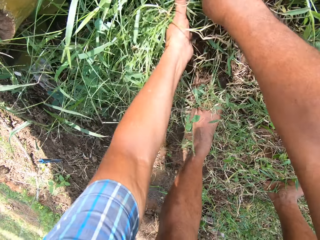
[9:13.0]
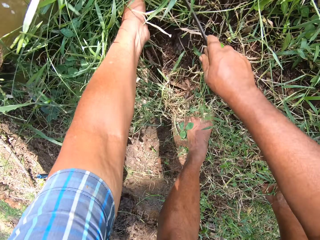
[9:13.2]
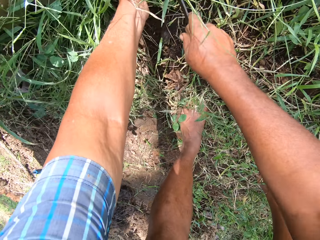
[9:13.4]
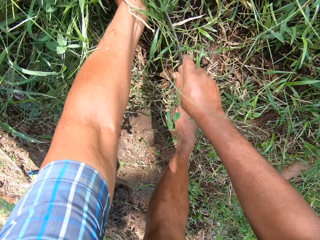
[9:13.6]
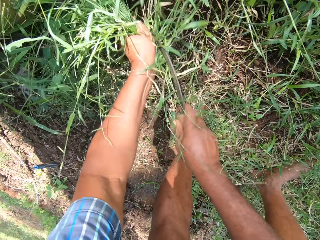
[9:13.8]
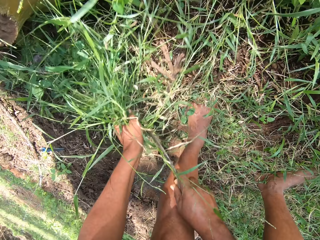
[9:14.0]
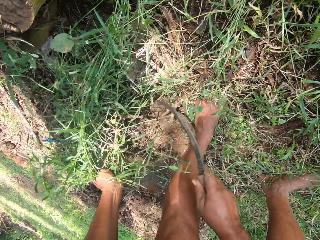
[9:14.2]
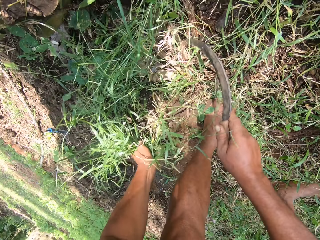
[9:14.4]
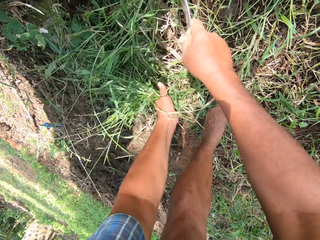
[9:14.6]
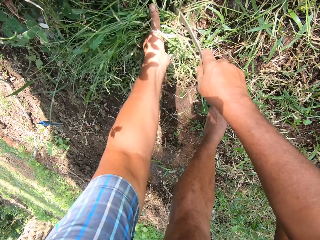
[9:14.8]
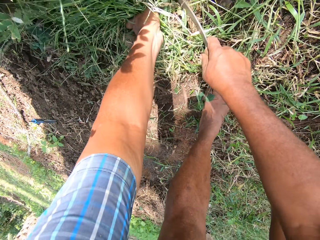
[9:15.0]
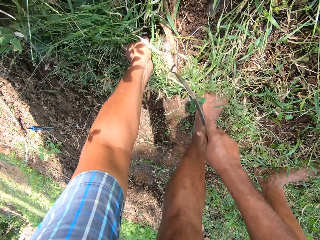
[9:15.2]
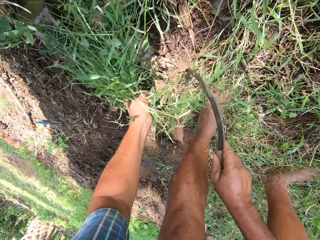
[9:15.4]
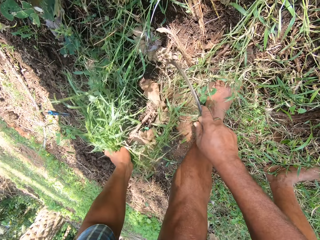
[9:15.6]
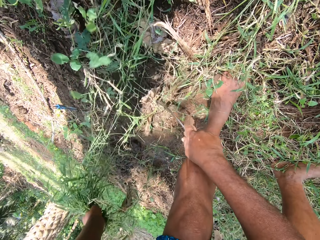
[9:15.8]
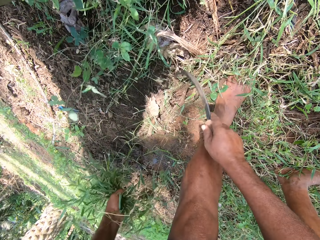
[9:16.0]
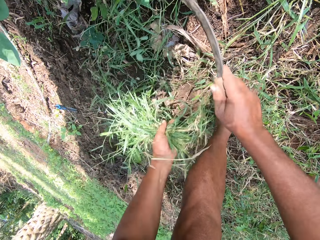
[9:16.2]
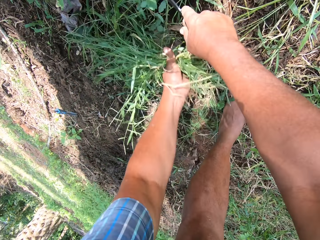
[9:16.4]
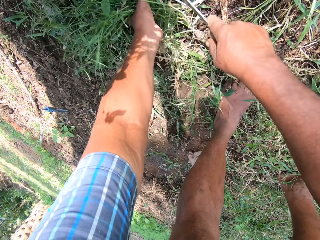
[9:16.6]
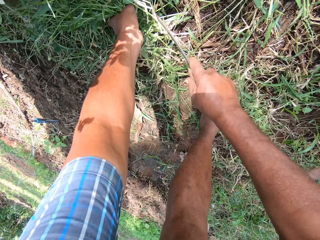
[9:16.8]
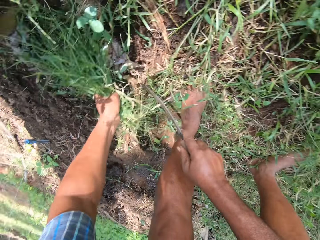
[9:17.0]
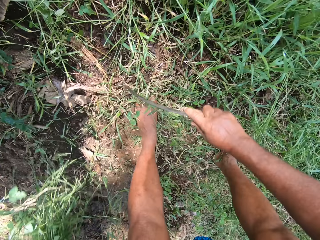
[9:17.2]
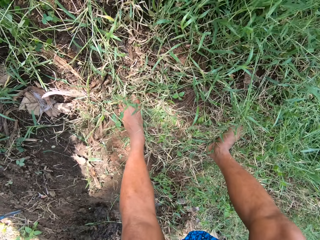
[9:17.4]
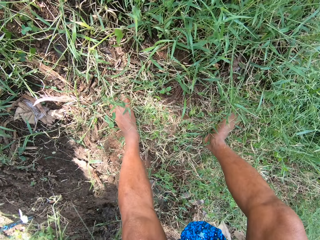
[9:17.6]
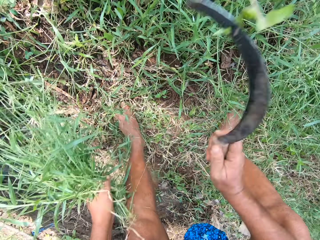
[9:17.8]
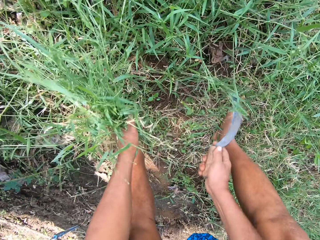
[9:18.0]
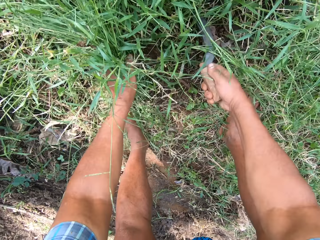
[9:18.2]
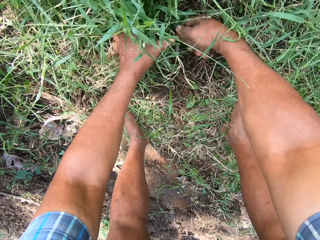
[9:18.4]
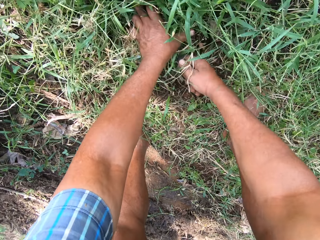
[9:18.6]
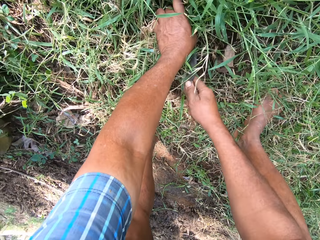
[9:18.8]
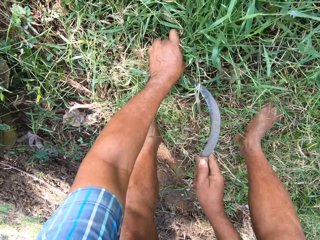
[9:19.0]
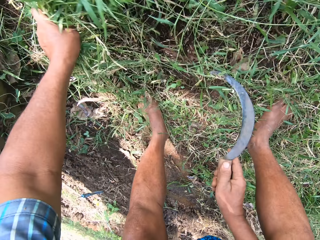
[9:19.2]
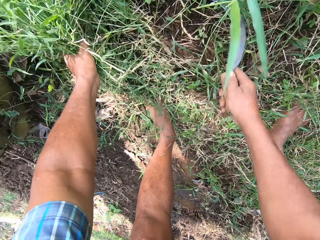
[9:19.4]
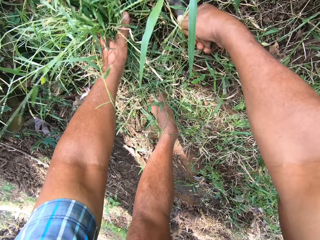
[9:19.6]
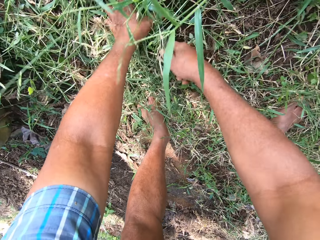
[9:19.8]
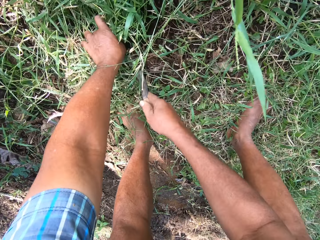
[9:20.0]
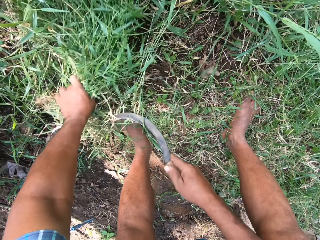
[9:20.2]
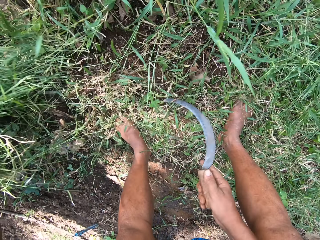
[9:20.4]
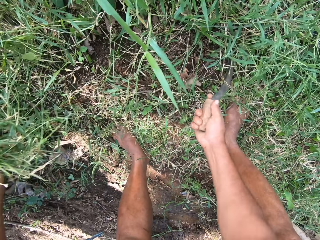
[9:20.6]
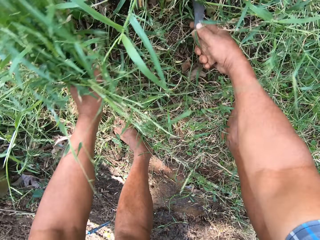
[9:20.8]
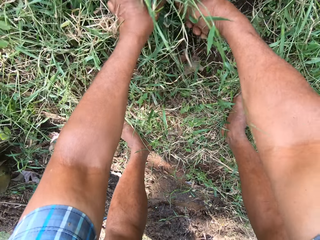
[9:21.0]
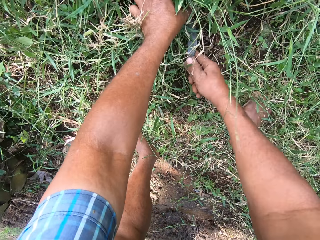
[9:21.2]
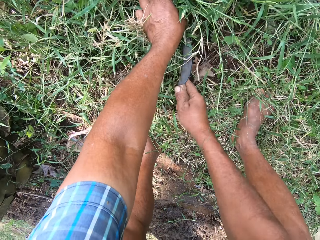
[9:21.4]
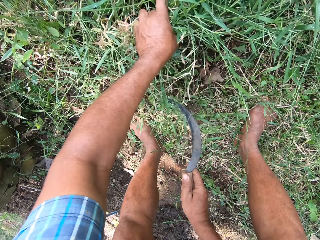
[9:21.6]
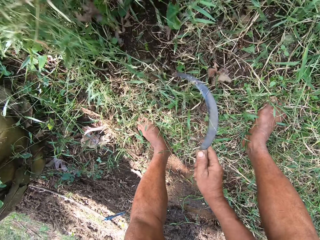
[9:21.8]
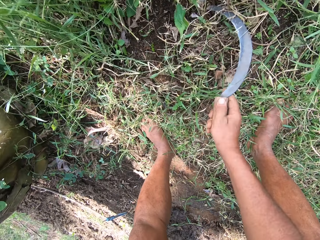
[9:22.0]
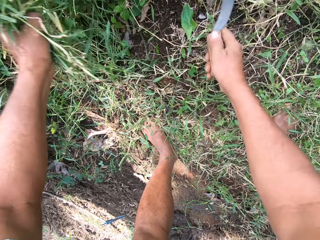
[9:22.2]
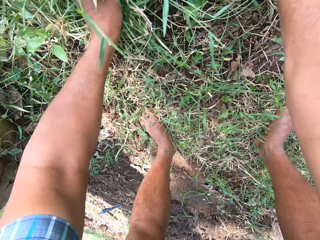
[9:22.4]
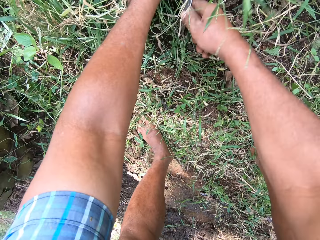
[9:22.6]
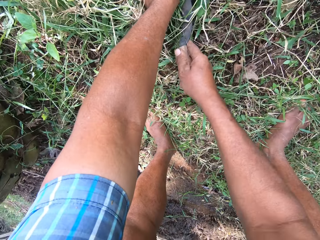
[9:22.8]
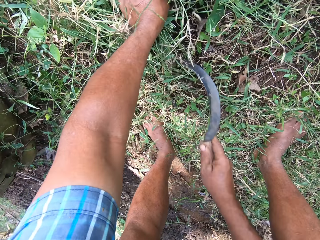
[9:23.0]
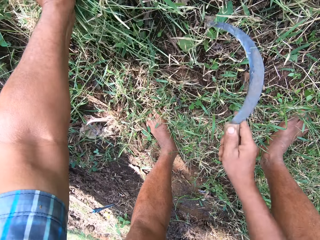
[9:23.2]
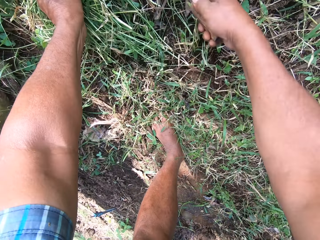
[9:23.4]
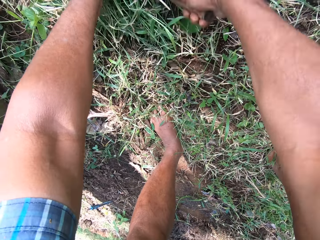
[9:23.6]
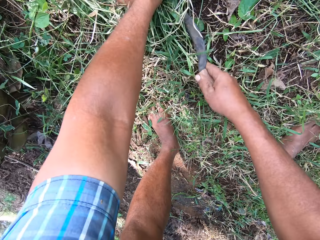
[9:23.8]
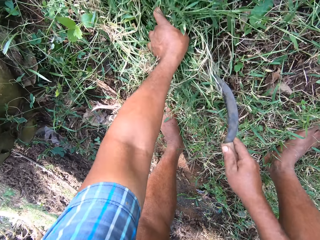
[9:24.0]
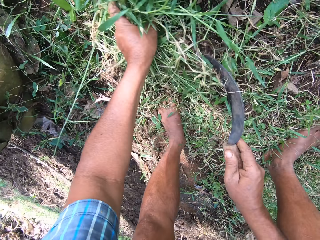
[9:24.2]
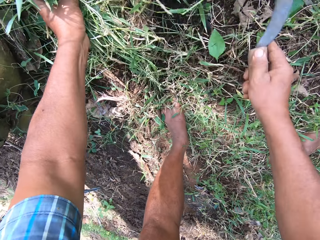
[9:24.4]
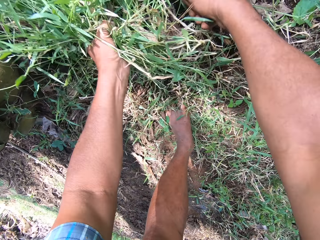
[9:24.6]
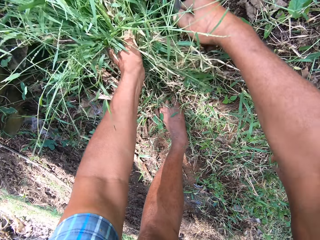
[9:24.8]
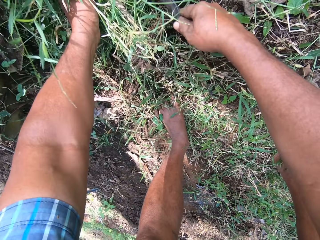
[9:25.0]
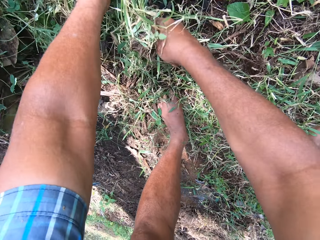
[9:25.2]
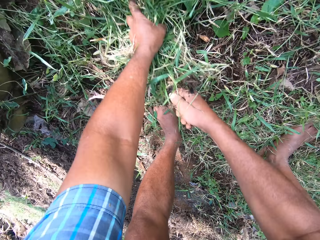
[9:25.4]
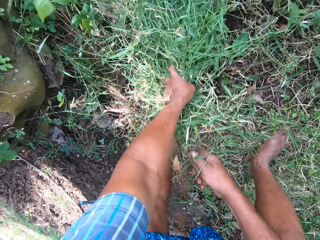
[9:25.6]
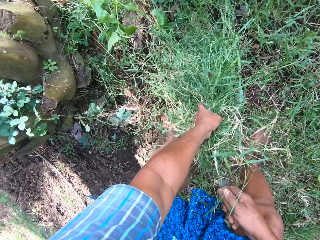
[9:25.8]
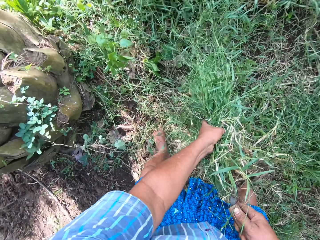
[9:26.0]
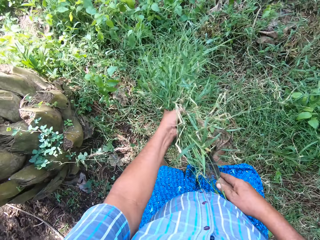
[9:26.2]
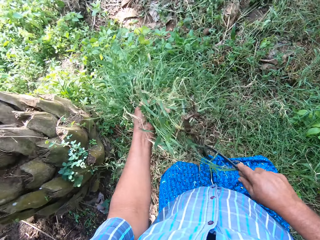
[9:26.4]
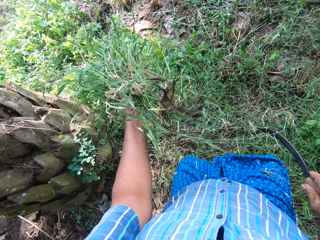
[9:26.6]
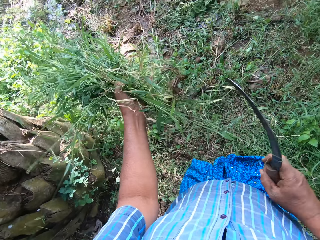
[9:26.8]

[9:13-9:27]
The camera wearer pulls grass from the ground with a hand. They cut grass in a garden with a sickle. They pull grass from the ground with a hand. They cut grass in the garden with the sickle. They pull grass from the ground with a hand. They cut grass in the garden with the sickle. They stand. They pull grass from the ground with a hand.

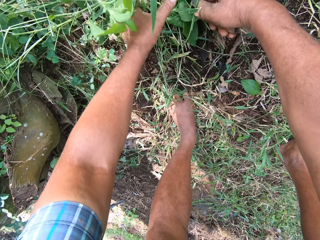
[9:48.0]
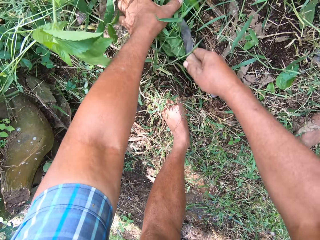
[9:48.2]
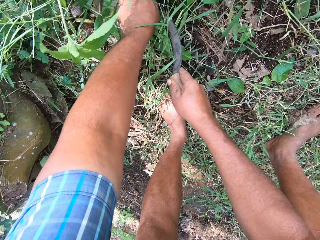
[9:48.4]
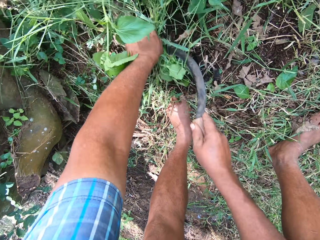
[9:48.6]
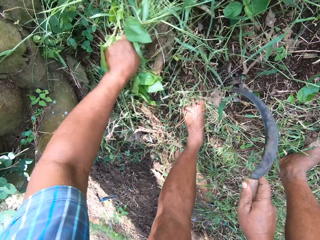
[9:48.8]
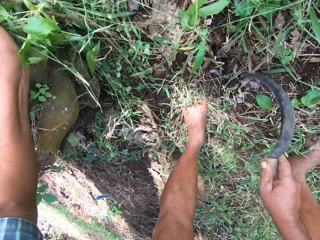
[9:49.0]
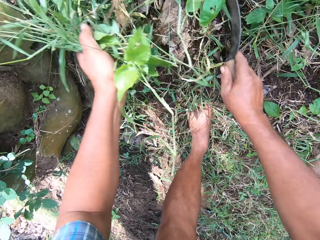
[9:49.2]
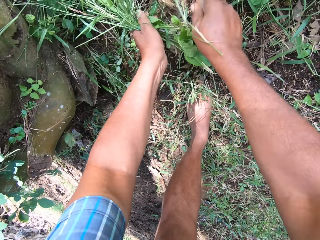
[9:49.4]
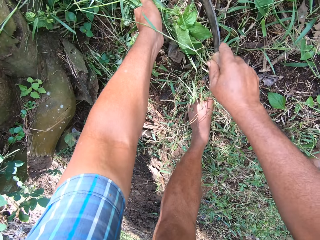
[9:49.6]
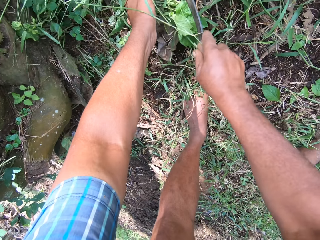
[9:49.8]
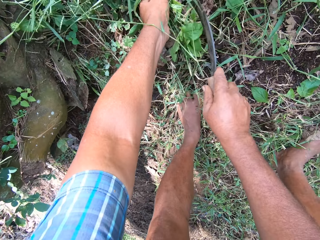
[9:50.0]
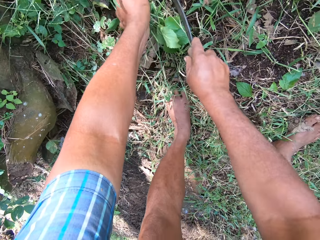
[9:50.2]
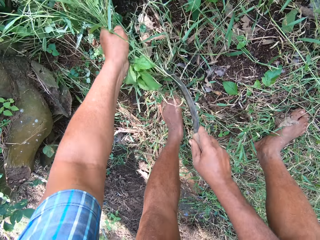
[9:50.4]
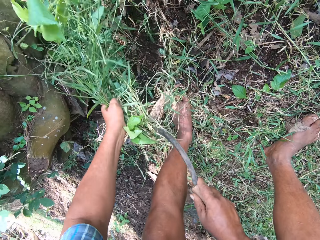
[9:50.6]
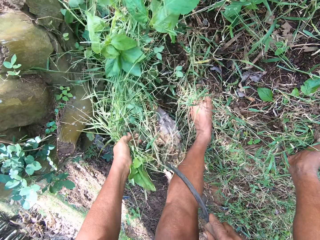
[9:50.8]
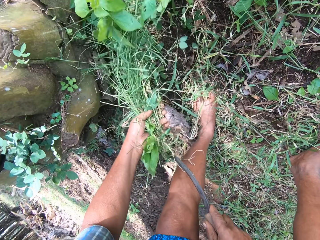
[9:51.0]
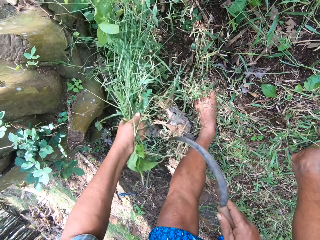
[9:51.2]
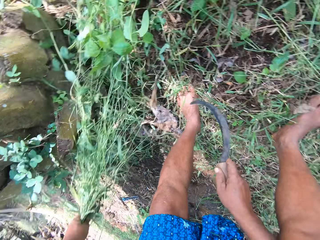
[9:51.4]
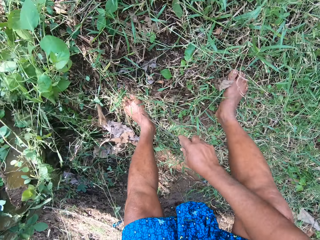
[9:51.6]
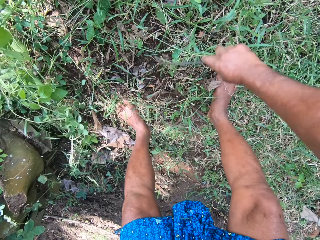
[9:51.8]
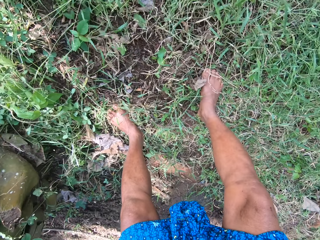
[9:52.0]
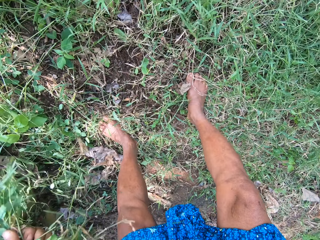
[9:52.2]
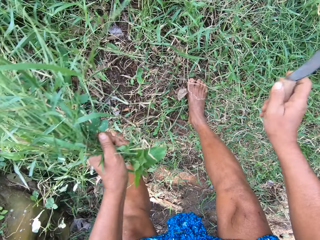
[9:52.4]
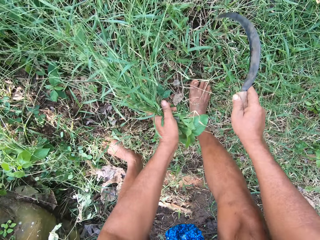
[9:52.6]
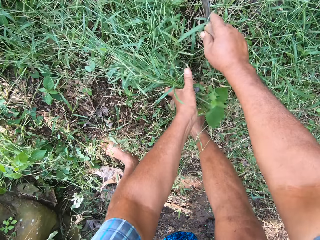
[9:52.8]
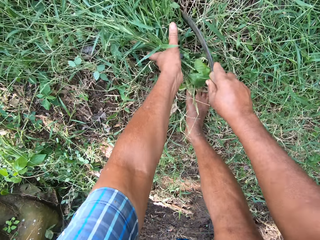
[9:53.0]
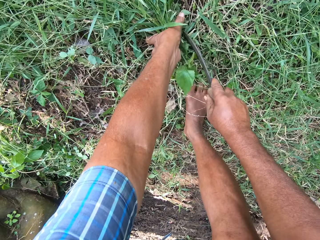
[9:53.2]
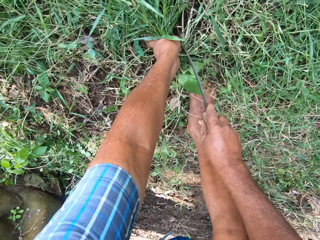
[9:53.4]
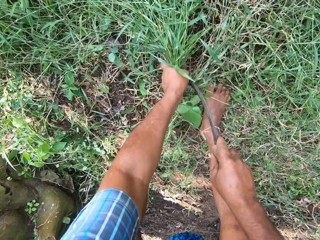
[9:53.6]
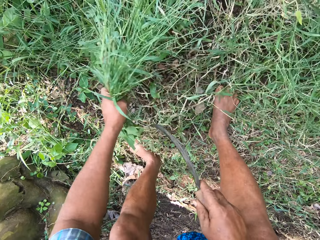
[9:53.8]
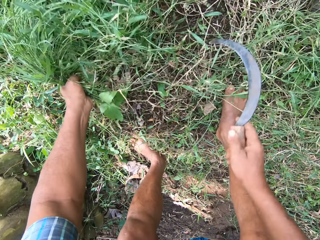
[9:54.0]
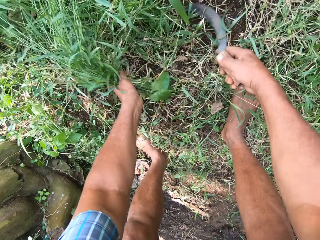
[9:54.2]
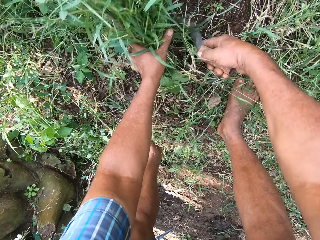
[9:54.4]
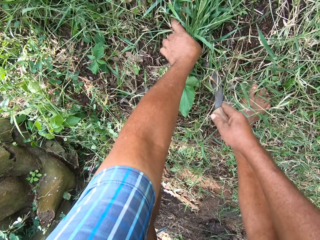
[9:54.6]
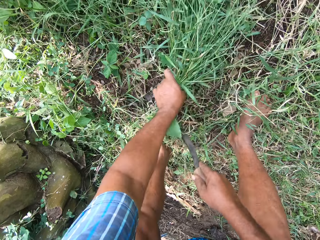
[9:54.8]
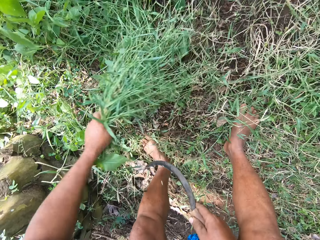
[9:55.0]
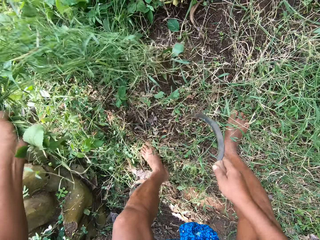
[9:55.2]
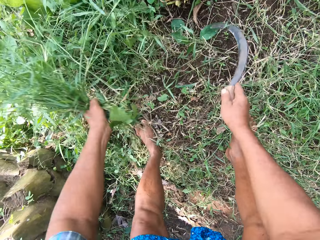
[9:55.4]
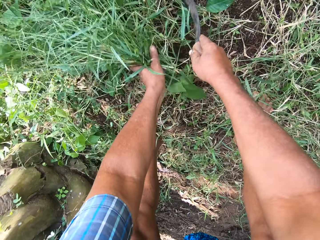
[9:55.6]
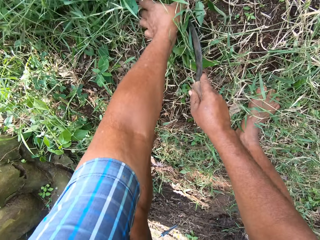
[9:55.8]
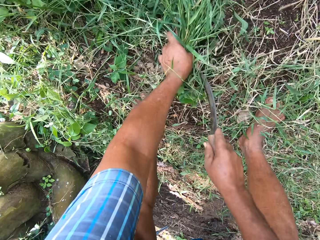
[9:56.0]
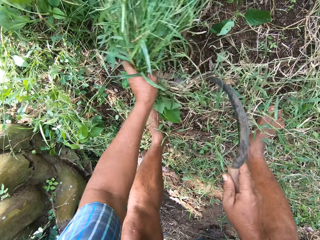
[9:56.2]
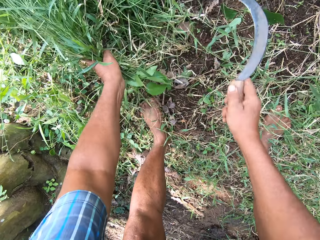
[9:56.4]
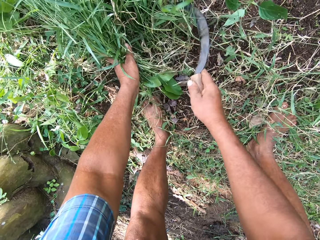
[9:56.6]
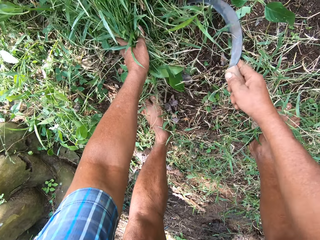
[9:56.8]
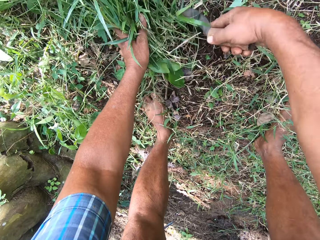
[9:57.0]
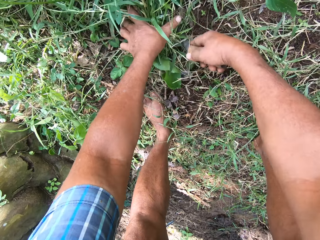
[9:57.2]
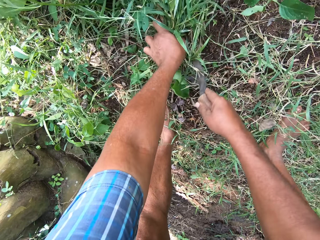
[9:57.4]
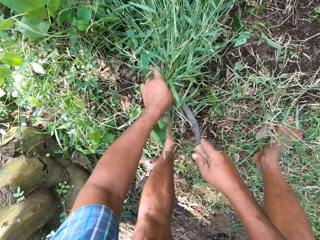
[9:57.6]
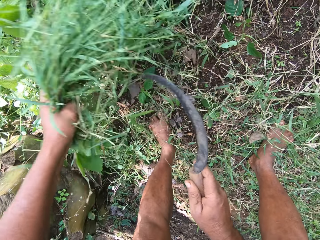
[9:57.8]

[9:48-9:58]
The camera wearer pulls grass from the ground with a hand. They cut grass in a garden with a sickle. They pull grass from the ground with a hand. They cut grass in the garden with the sickle. They pull grass from the ground with a hand. They cut grass in the garden with the sickle. They pull grass from the ground with a hand. They cut grass in the garden with the sickle.
